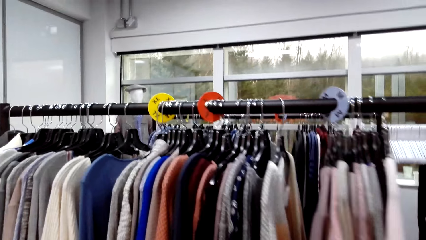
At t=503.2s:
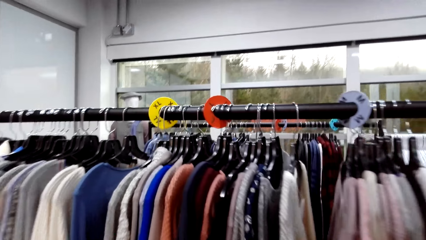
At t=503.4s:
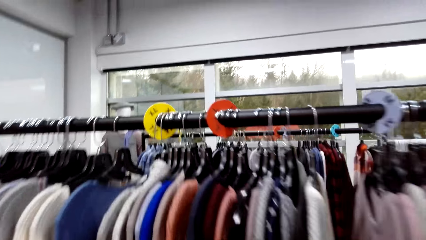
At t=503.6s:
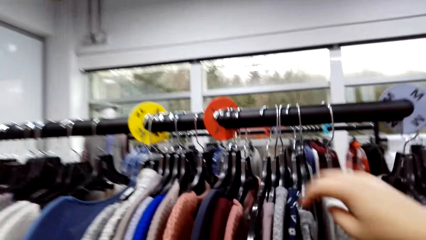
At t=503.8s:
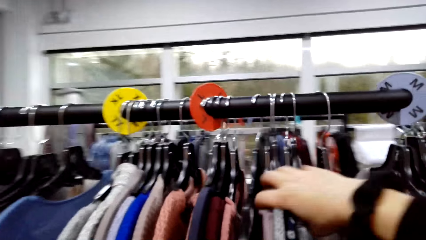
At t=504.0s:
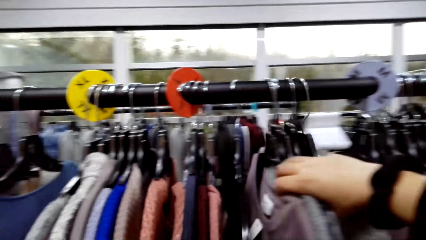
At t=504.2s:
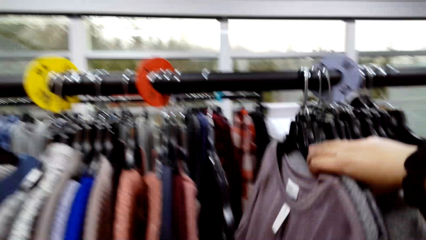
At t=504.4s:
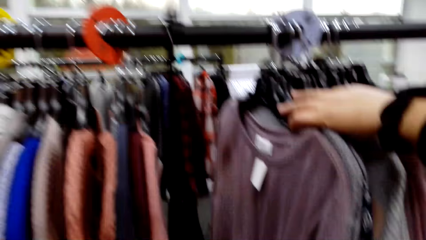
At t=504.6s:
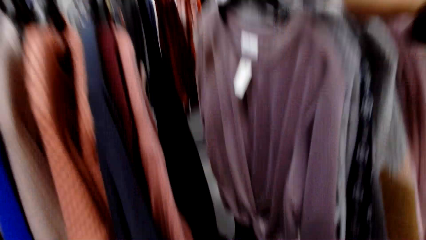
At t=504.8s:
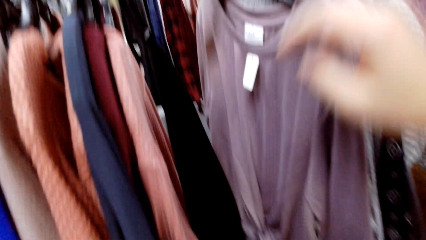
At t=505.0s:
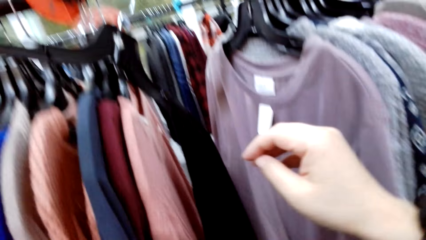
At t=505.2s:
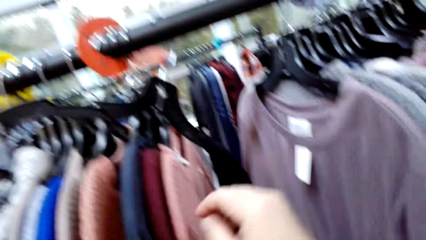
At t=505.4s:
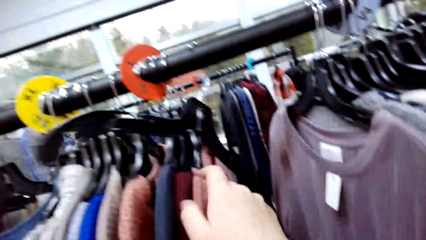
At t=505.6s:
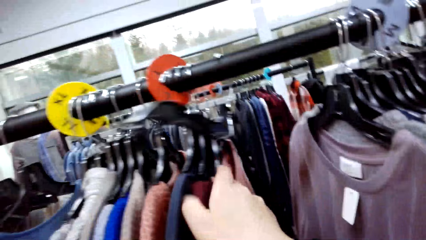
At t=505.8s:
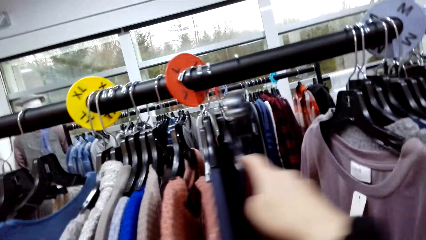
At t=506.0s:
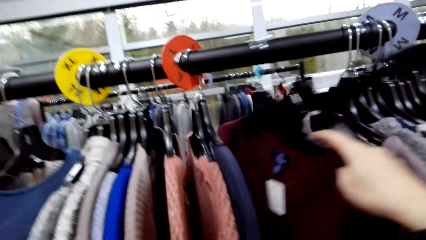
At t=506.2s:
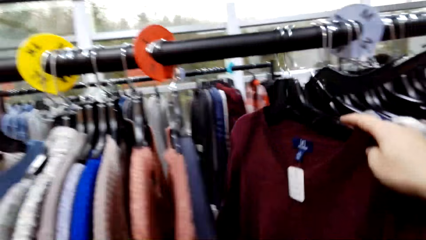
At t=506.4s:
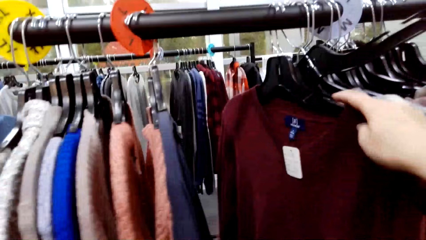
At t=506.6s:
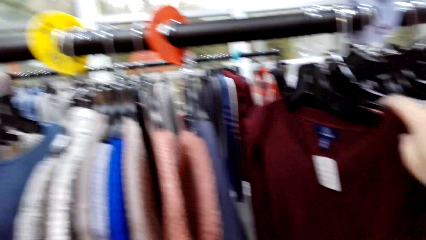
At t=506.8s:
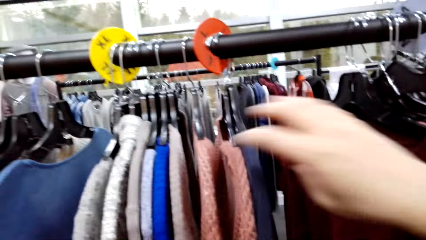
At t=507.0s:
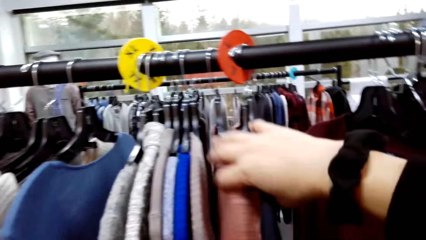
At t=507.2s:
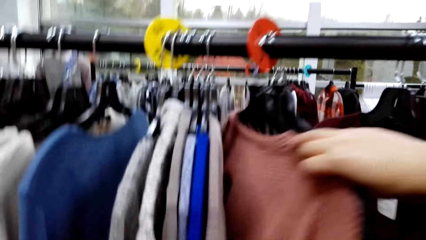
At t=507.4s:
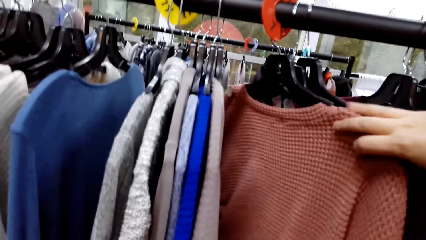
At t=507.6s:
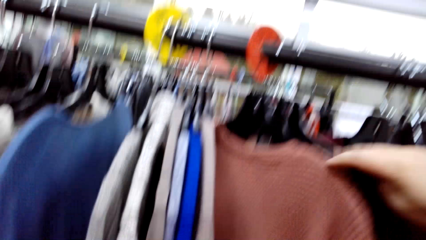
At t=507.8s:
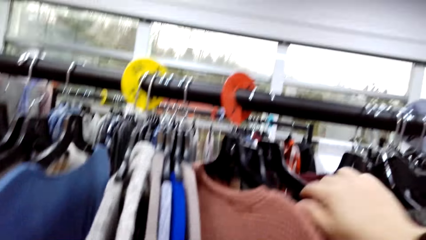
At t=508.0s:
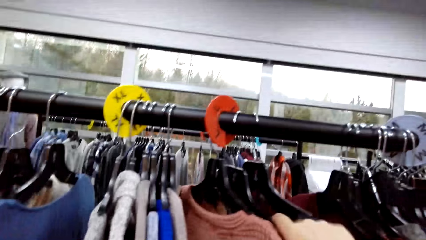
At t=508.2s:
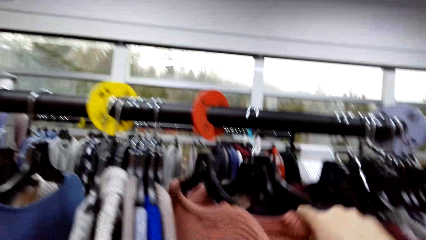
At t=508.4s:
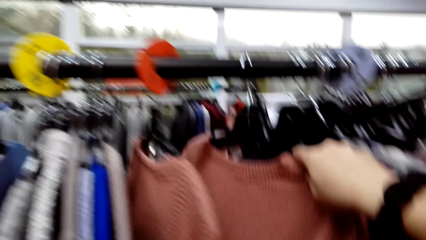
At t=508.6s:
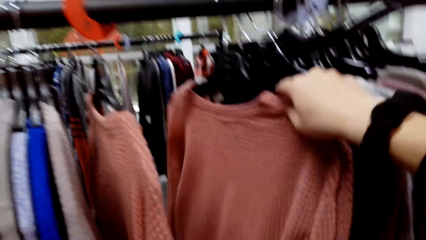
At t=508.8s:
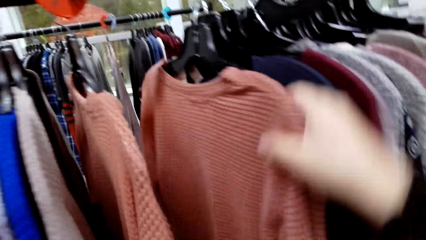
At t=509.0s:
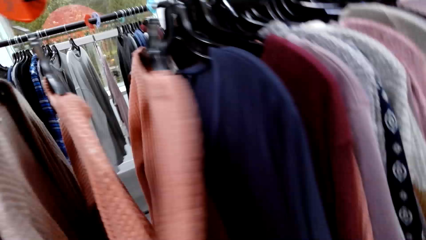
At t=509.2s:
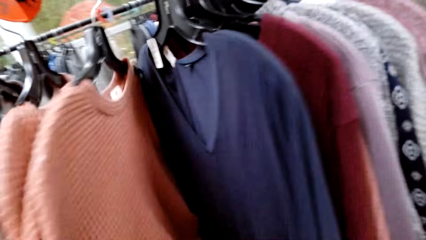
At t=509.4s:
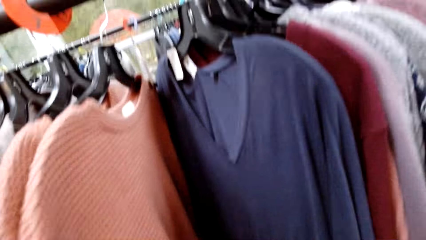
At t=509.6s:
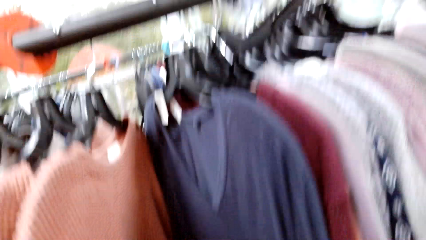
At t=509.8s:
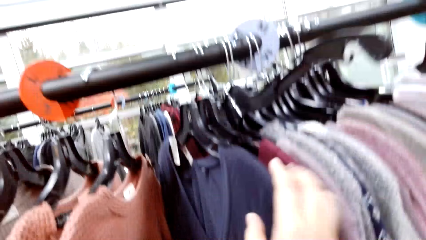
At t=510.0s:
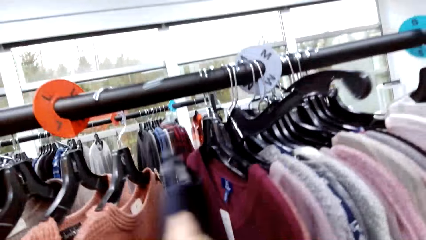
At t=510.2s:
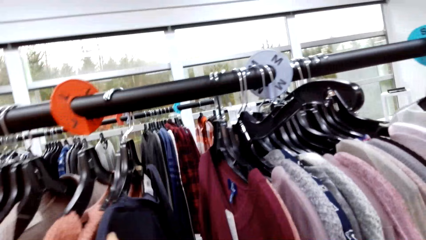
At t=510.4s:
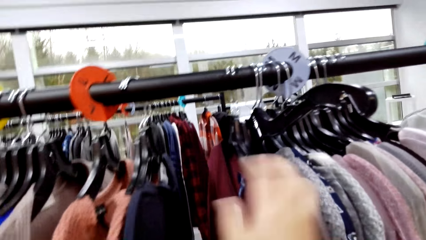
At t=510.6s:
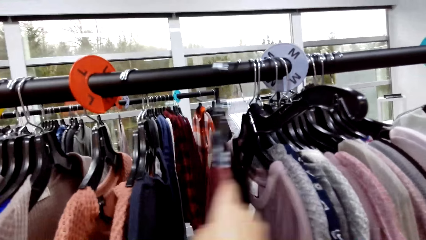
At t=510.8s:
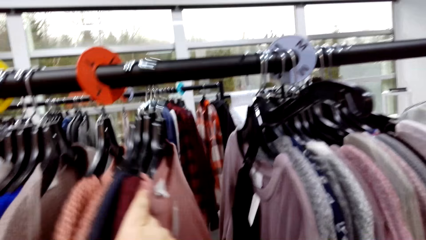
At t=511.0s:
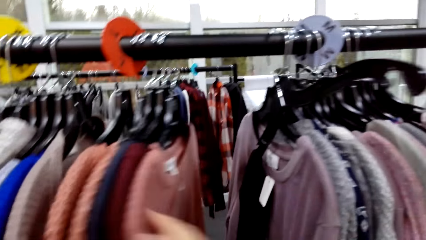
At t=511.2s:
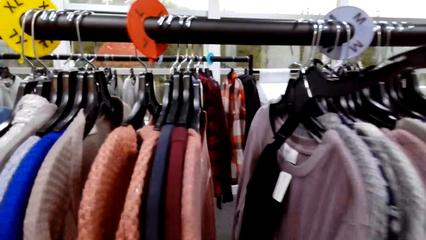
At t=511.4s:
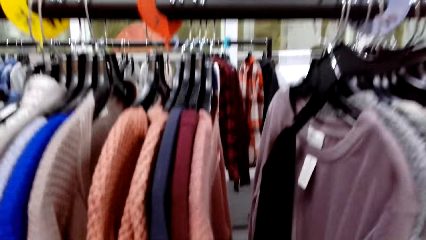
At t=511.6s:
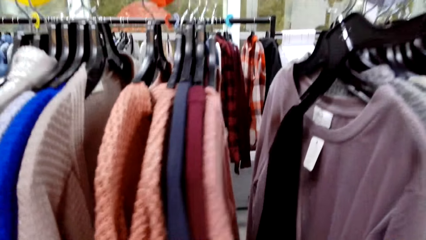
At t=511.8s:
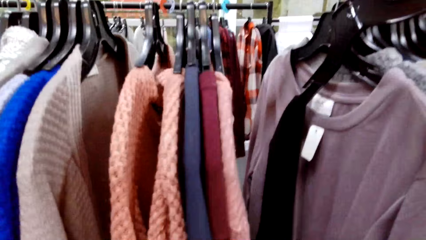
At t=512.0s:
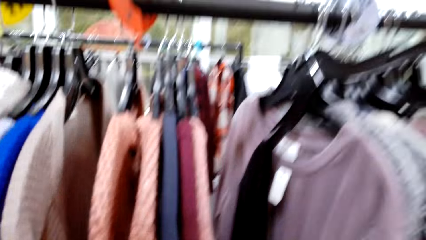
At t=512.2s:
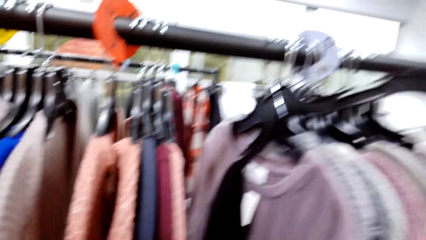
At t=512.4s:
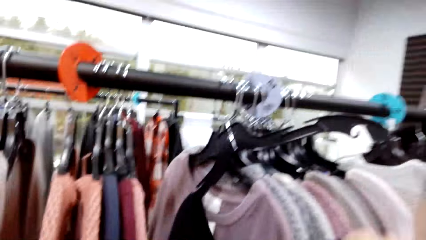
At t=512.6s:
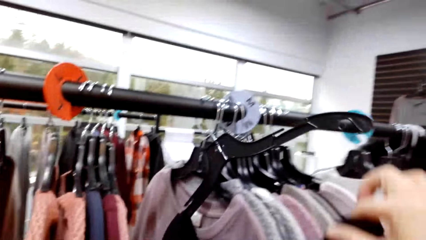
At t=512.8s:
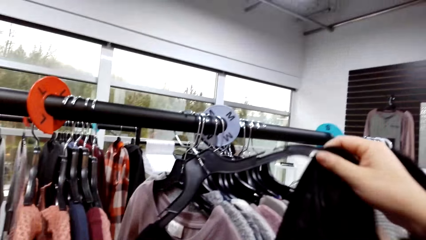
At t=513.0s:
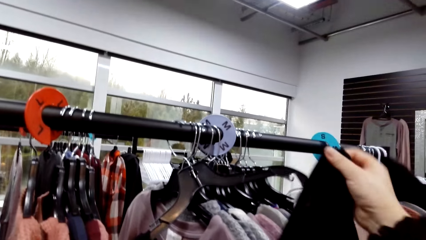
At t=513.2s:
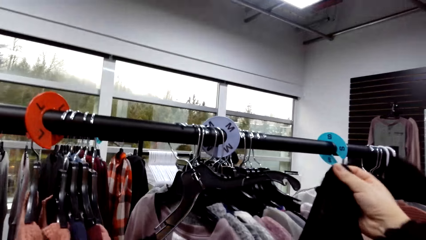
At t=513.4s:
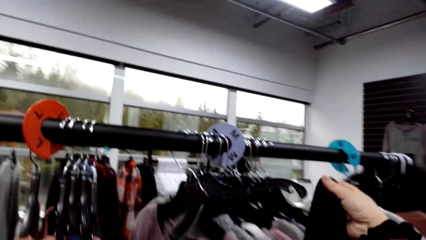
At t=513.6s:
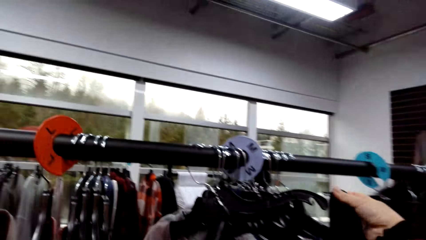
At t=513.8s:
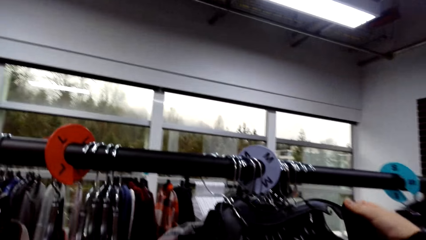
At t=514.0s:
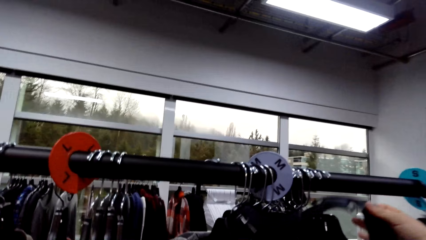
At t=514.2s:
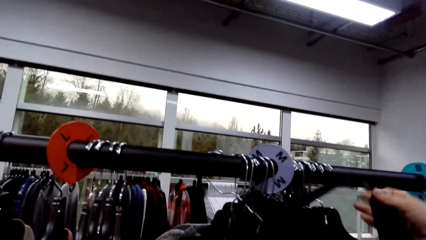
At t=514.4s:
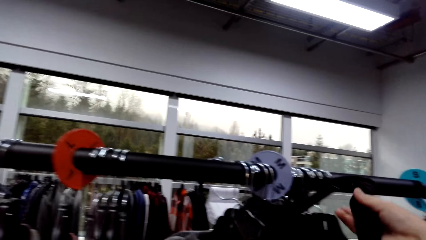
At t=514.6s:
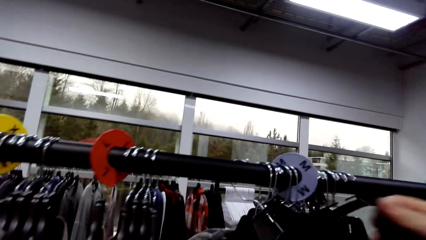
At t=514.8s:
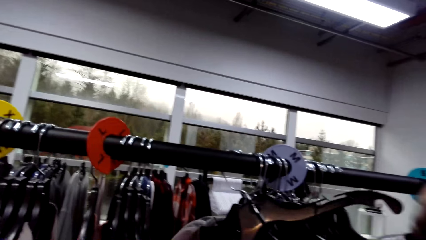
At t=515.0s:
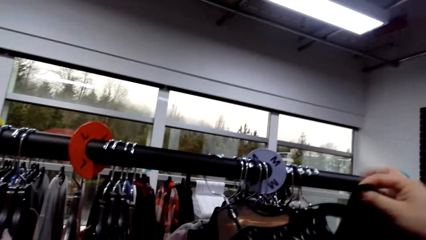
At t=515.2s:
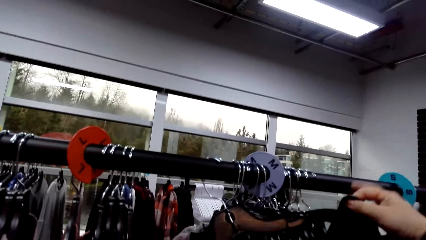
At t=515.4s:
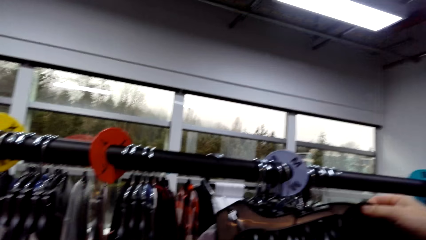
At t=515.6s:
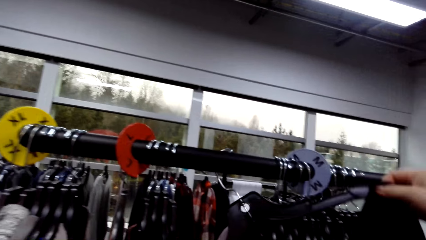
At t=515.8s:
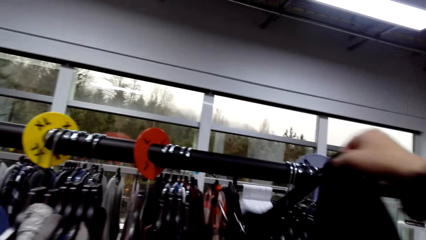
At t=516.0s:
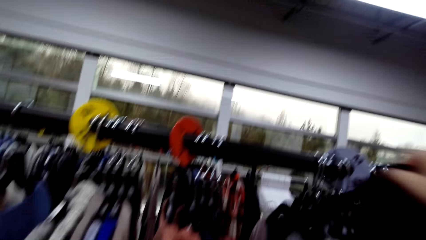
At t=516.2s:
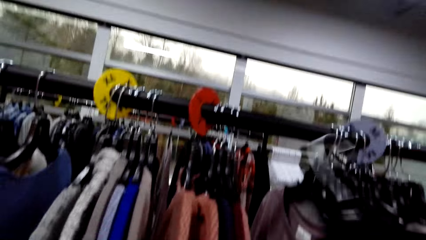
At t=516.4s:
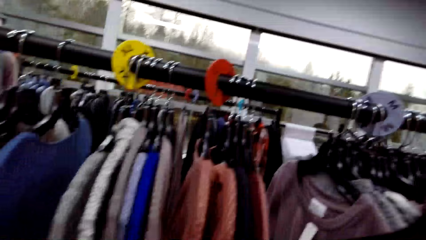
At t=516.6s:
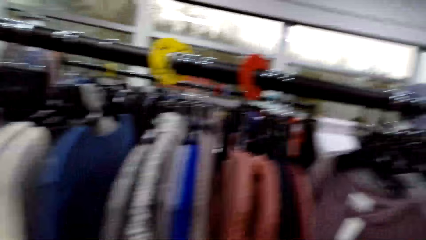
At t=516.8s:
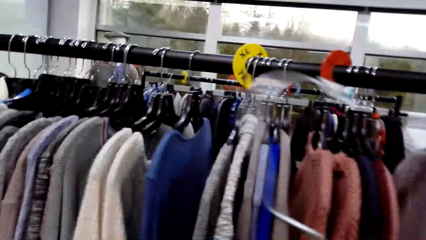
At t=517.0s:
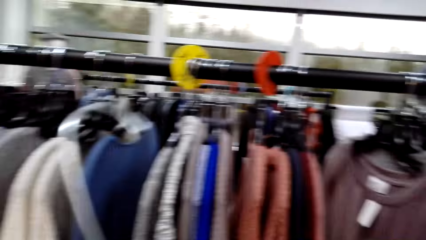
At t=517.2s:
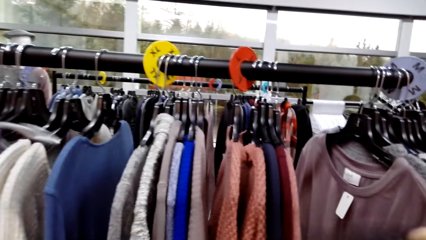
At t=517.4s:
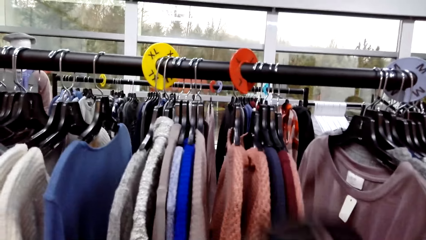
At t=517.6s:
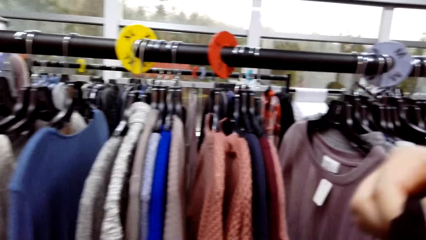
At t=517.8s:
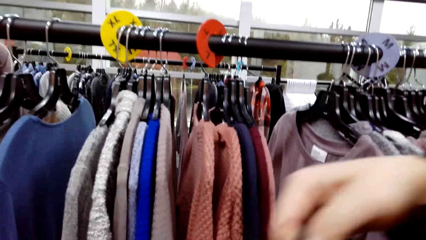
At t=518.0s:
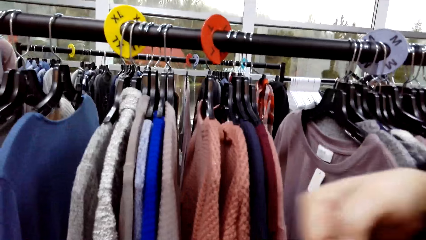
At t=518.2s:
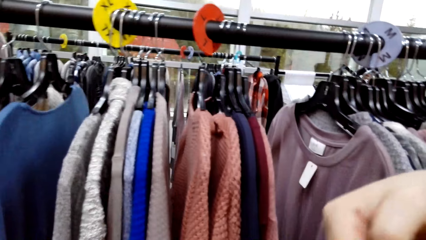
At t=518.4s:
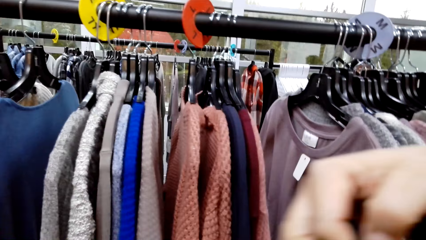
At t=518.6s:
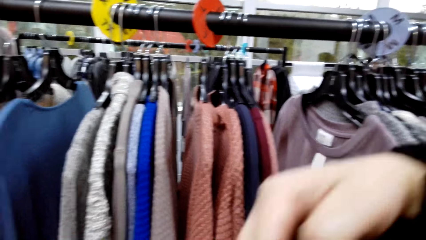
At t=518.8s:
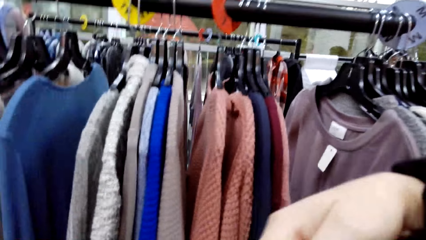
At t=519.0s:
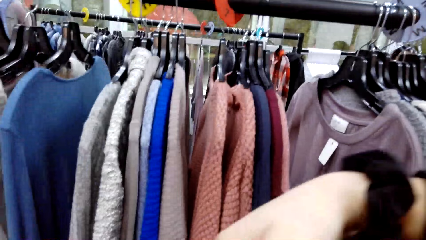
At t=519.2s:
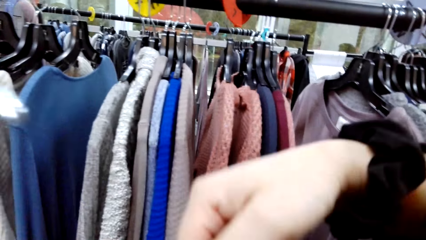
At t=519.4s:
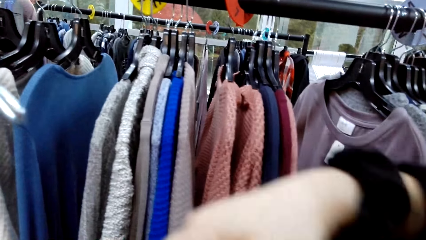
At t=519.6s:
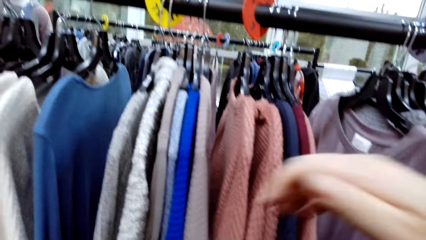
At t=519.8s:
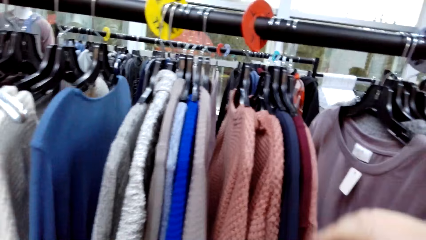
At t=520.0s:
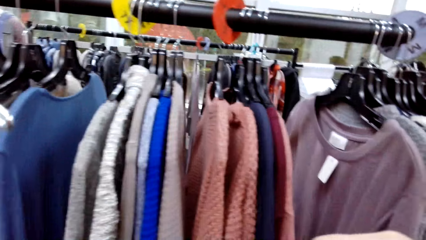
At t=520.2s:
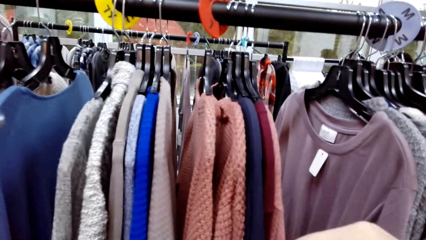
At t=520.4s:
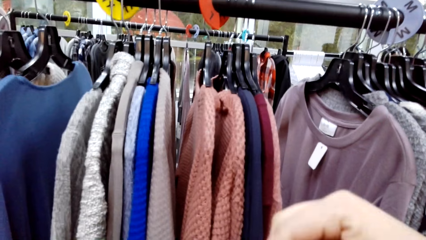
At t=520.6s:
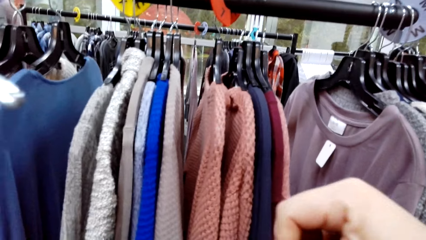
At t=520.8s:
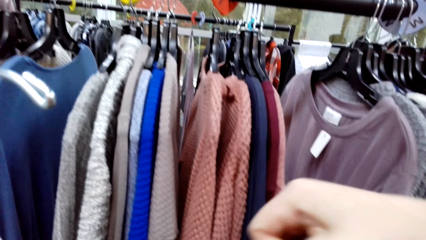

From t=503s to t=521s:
The camera wearer looks at the clothes. They talk. They adjust a cloth from the hanger. They remove the hanger from the rail. They talk to a man.
